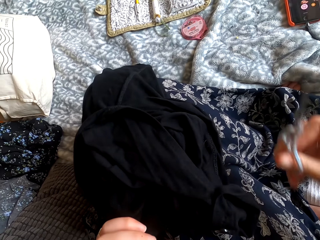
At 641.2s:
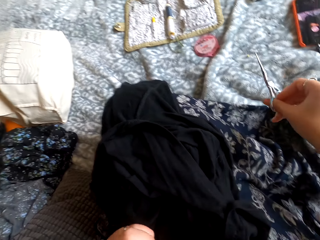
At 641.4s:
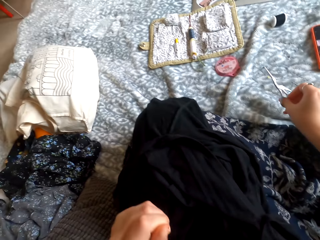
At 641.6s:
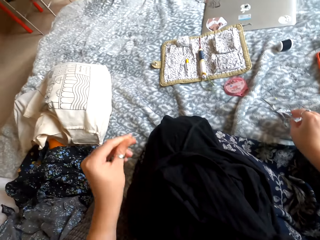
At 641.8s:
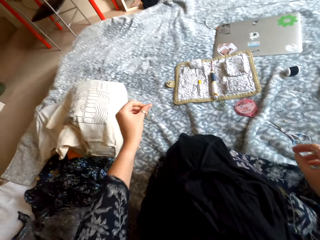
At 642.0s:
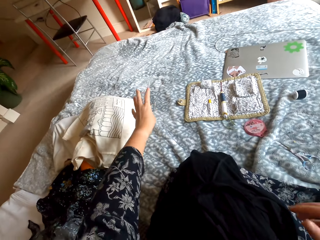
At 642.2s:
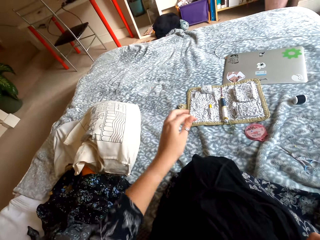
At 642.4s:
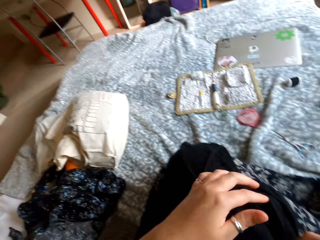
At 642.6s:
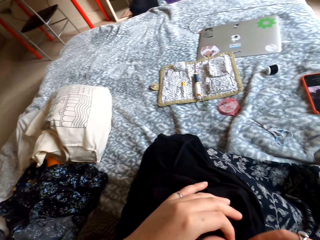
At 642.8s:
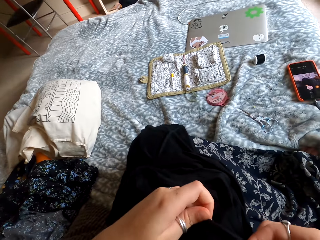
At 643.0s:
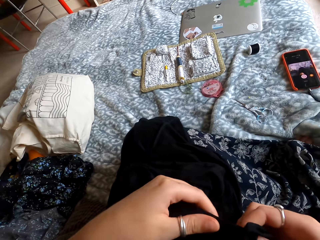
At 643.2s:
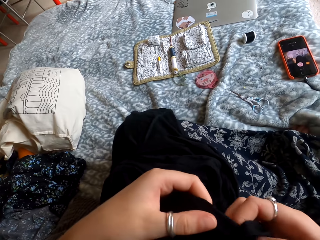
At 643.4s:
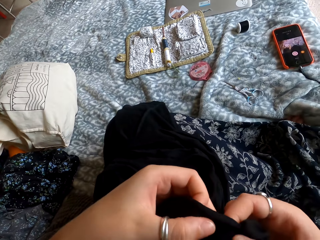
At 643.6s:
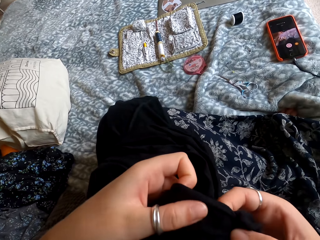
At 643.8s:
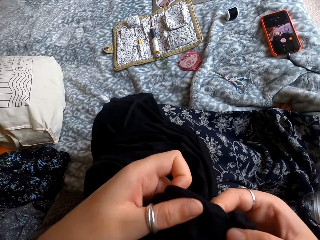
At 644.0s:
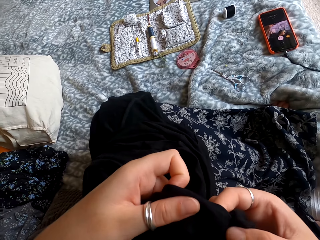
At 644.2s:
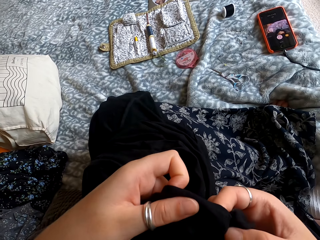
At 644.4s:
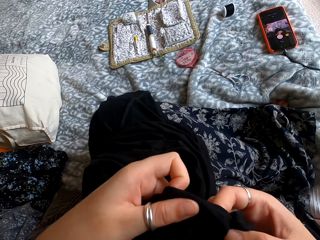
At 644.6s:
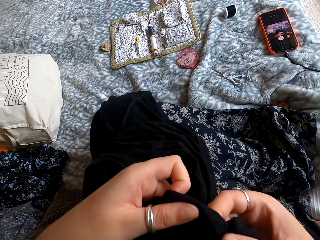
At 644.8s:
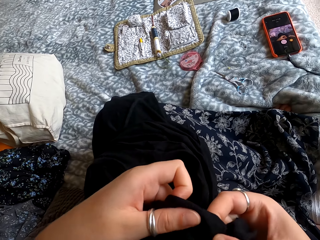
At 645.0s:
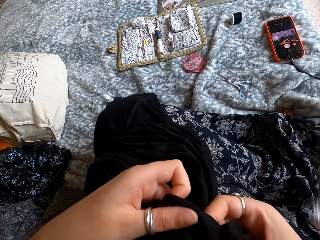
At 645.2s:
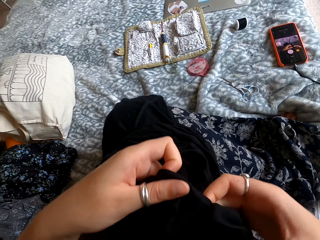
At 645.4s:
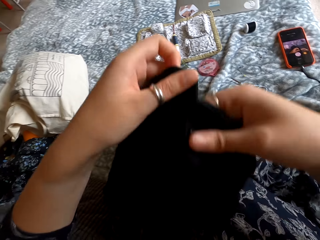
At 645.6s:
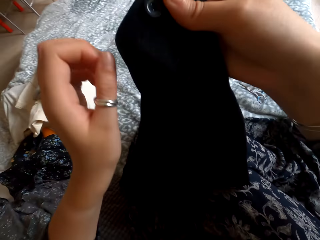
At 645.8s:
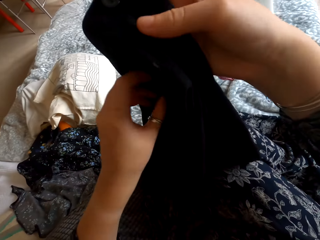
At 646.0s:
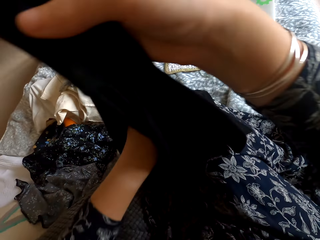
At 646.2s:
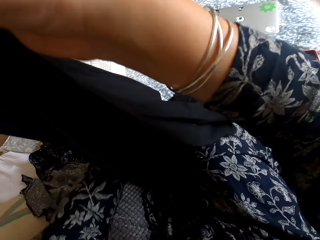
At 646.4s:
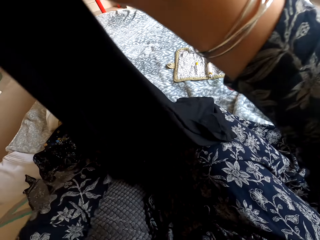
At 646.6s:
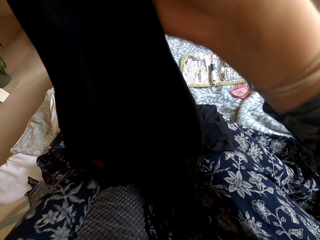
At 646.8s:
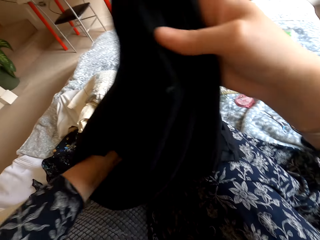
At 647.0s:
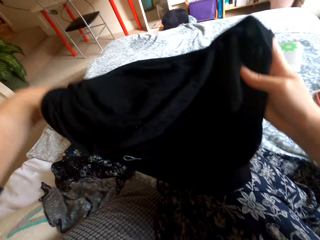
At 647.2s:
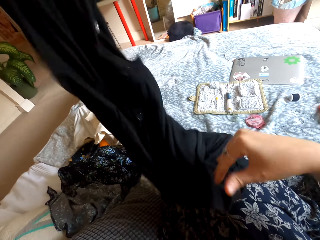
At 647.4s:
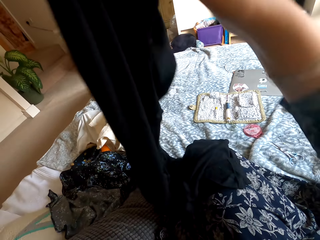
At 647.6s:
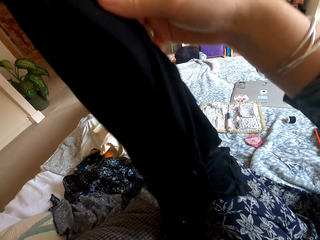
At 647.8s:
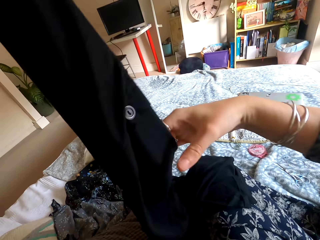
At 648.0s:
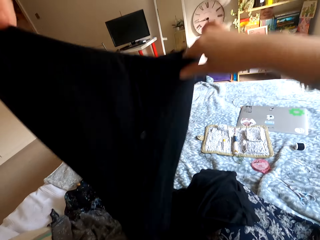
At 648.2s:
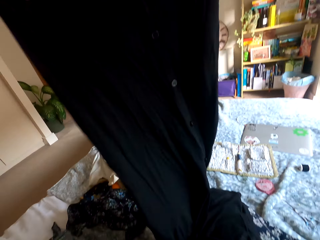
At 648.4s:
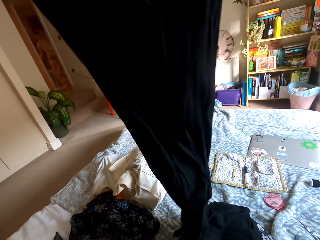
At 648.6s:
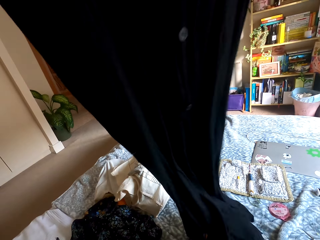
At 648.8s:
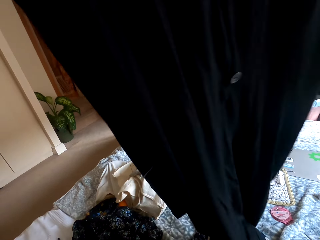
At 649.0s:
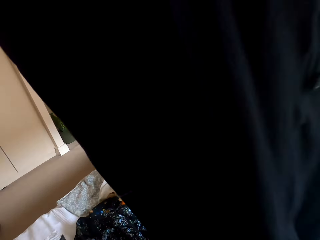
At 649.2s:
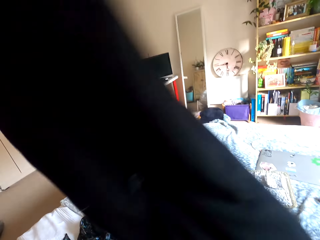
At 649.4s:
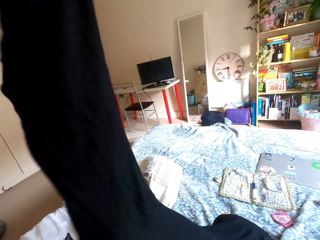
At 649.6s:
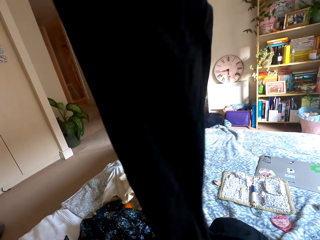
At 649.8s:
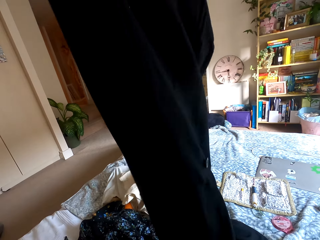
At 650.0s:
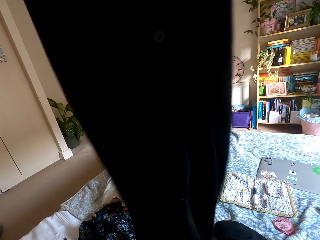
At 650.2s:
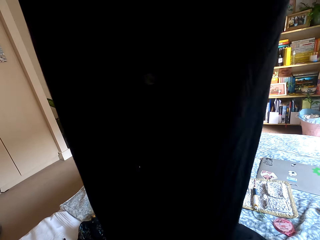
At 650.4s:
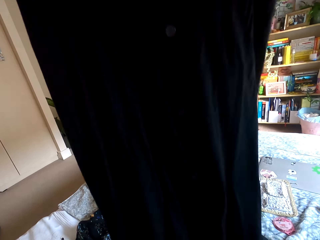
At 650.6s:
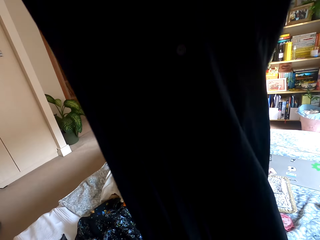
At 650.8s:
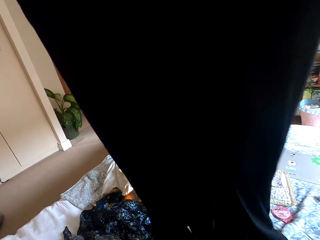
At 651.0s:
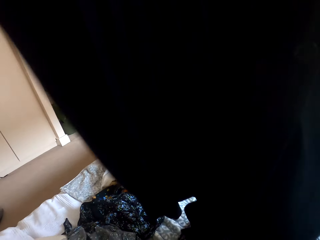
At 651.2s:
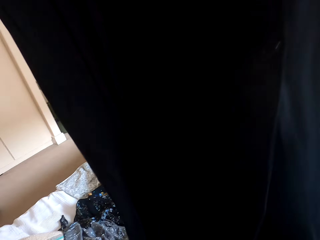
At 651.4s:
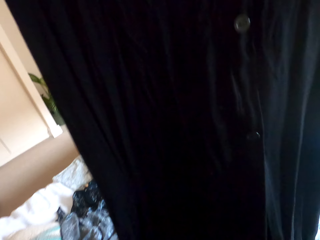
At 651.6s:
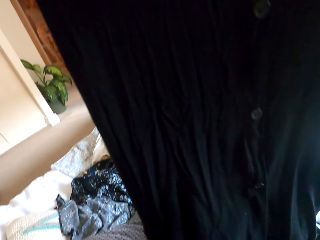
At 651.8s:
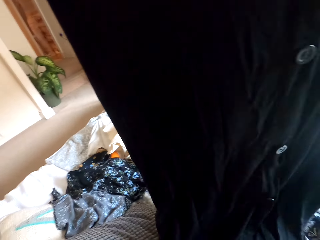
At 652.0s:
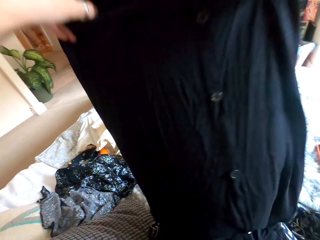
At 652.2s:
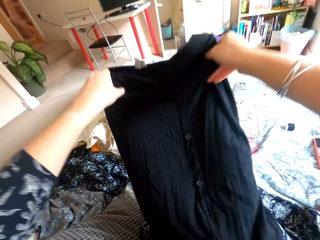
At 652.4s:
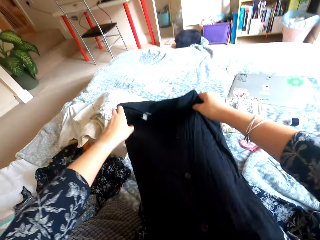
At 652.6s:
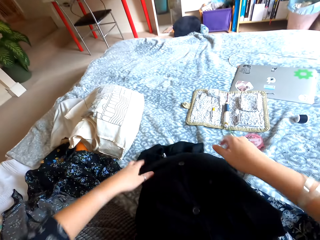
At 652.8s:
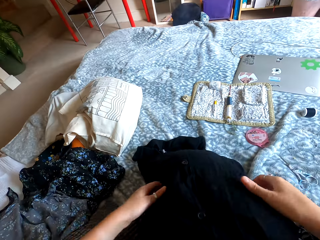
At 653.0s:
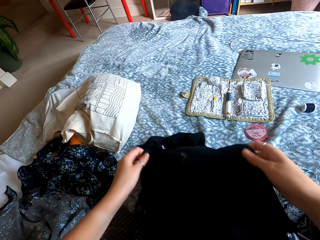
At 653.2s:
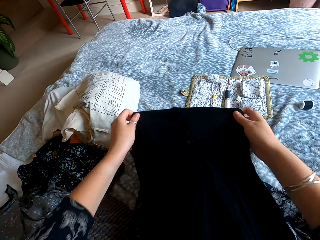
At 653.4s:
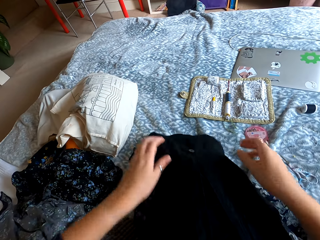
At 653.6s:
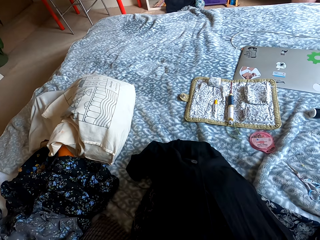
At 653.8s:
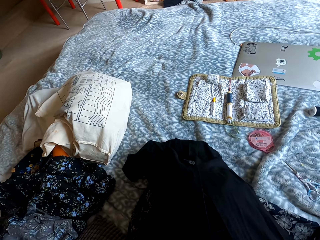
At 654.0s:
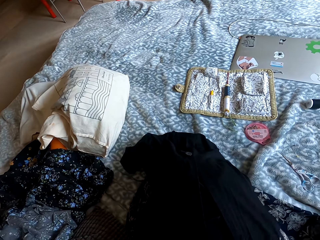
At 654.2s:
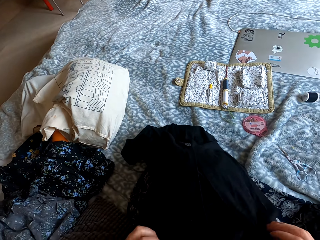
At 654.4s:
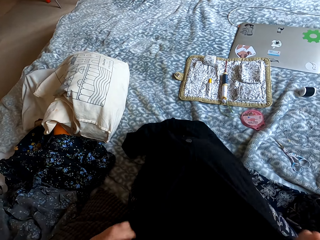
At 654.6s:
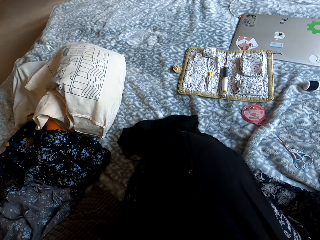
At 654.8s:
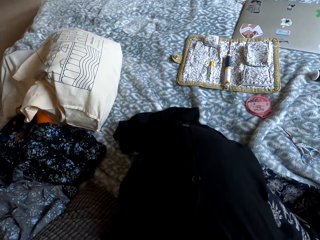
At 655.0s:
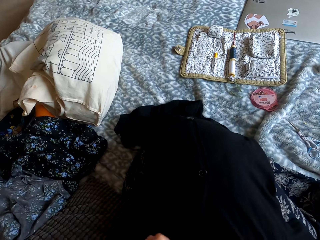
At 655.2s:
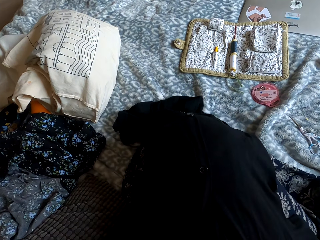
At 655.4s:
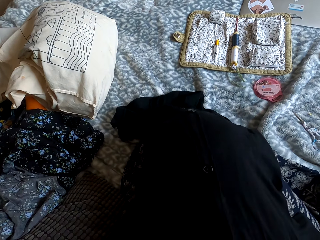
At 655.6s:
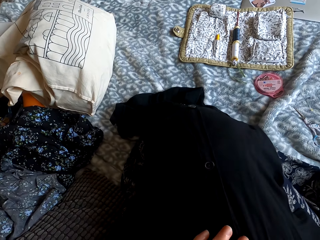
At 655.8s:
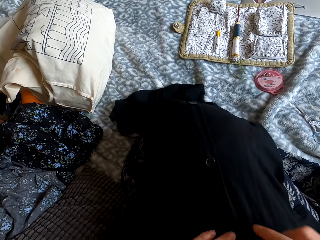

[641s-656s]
The camera wearer places the scissors on the bed. They drop the extra thread. They fix the cloth. They hold the cloth. They check the cloth. They lift the cloth. They turn the cloth inside out. They check the cloth. They drop the cloth on the bed. They check the cloth.

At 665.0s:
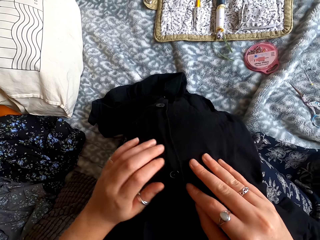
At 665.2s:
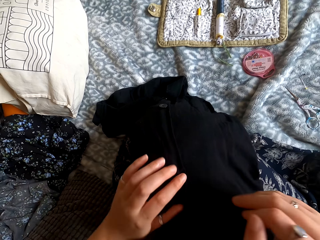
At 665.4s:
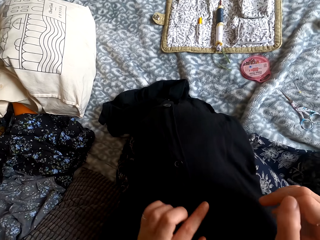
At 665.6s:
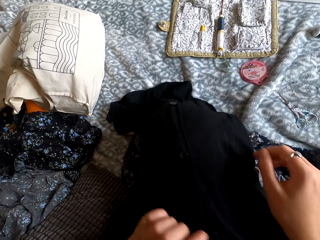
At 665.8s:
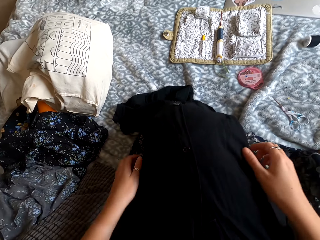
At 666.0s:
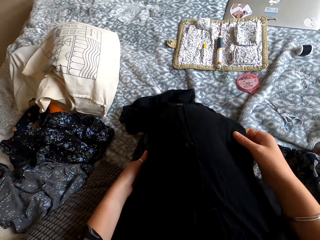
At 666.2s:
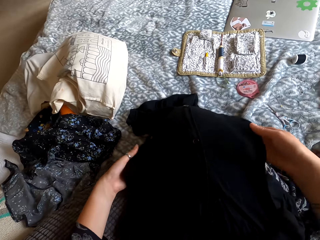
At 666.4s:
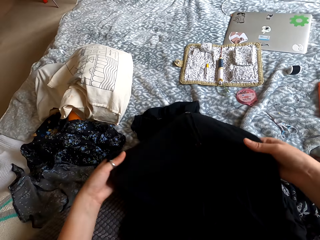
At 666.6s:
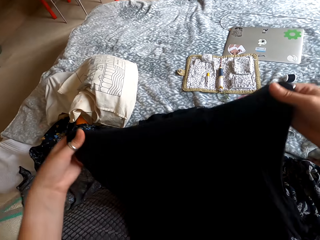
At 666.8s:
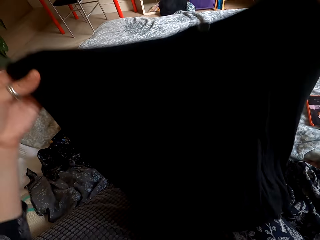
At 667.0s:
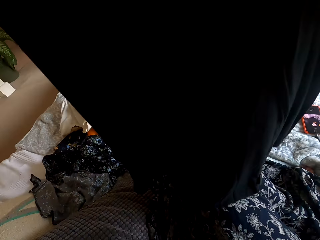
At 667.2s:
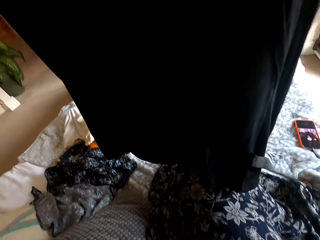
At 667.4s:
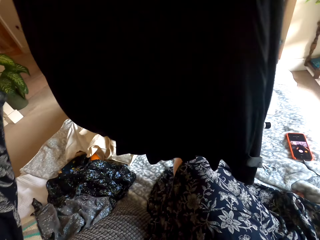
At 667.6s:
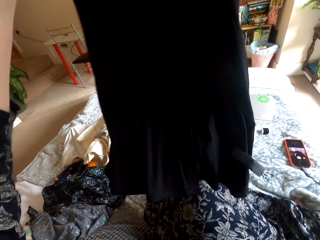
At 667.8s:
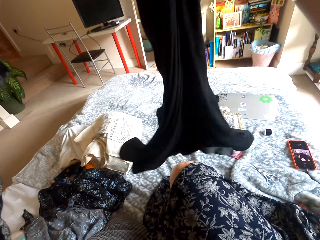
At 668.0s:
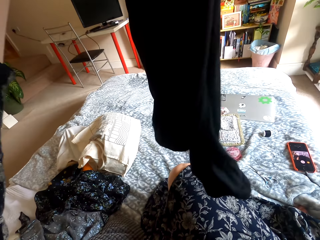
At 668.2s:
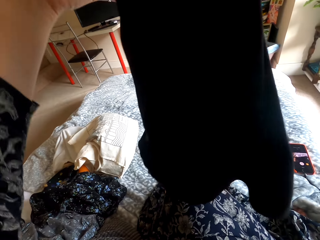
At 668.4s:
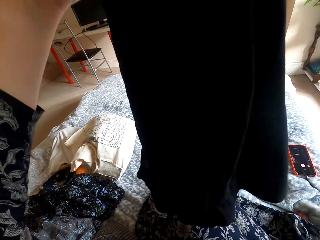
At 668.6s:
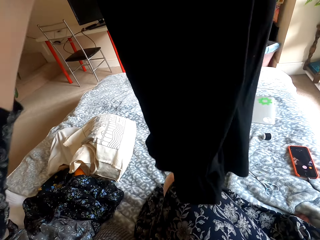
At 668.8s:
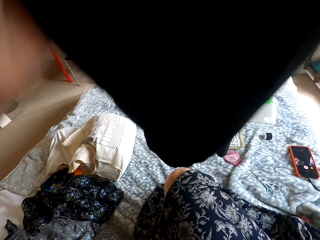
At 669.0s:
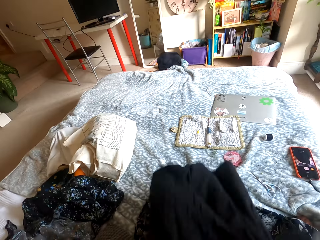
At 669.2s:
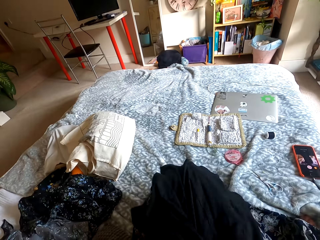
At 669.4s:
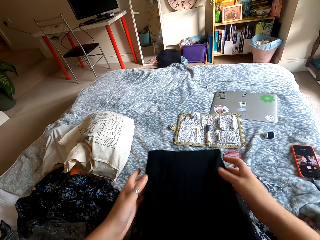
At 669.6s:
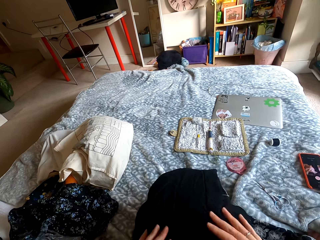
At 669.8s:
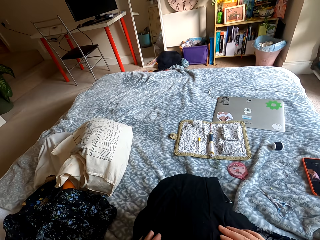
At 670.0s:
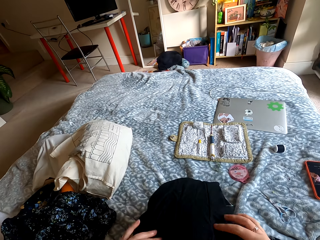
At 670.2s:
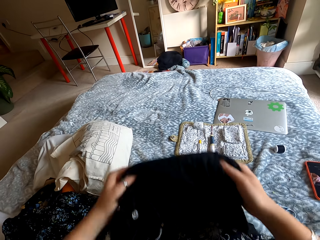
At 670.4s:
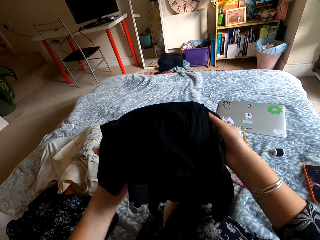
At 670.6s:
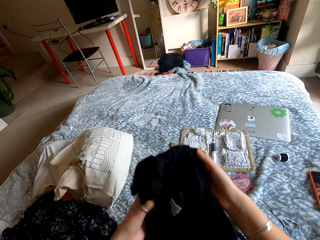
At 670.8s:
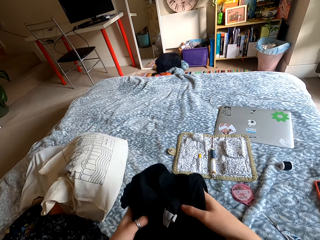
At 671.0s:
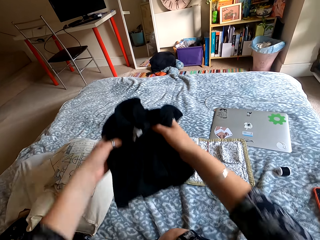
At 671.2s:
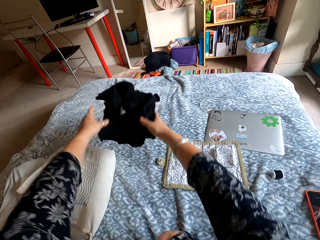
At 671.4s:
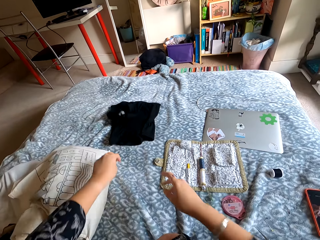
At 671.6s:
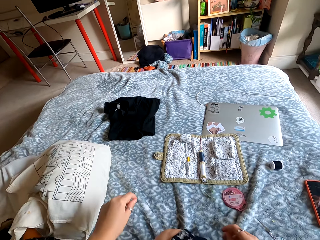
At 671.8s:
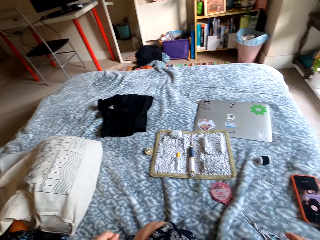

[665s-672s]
The camera wearer lifts the cloth. They fold the cloth. They drop the cloth on the bed.
